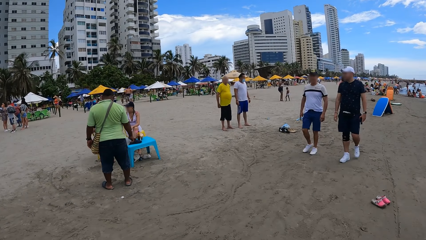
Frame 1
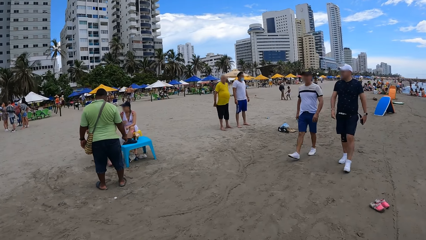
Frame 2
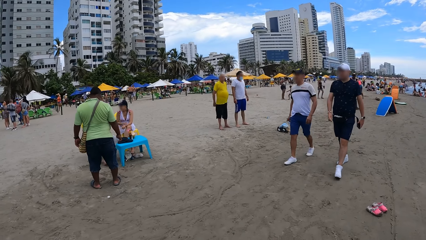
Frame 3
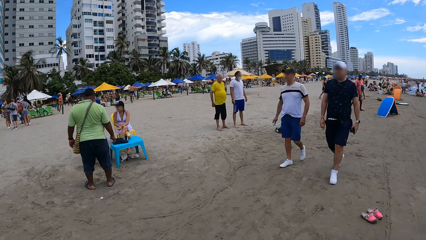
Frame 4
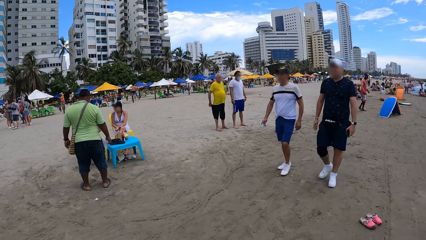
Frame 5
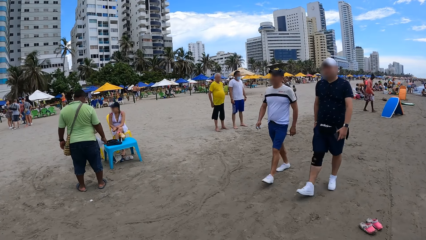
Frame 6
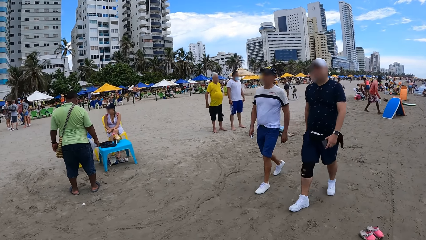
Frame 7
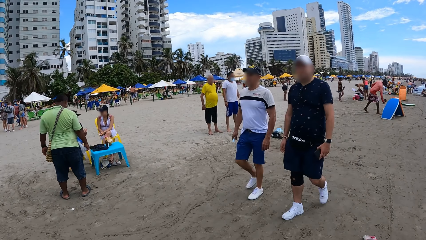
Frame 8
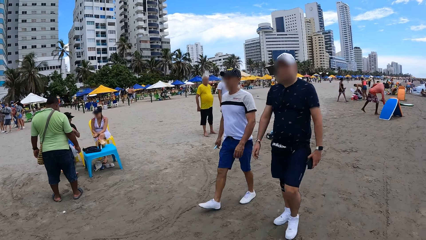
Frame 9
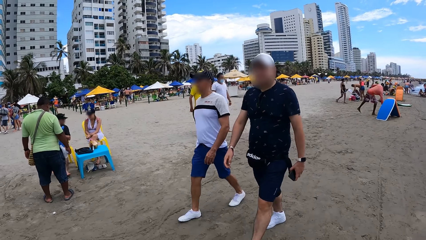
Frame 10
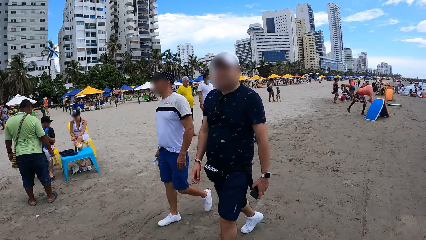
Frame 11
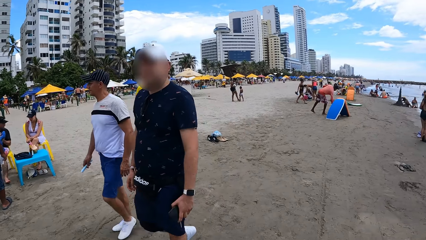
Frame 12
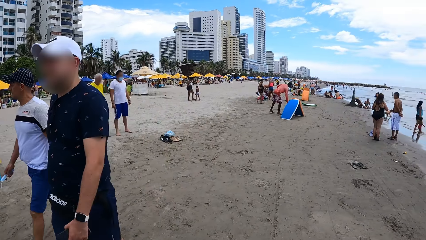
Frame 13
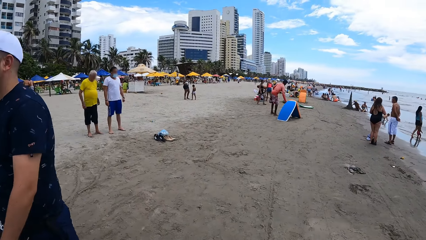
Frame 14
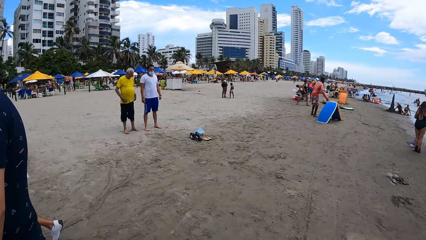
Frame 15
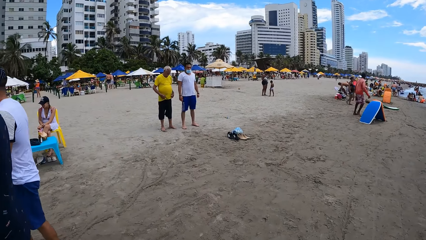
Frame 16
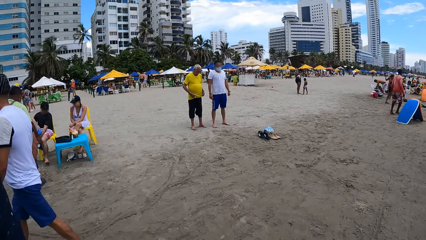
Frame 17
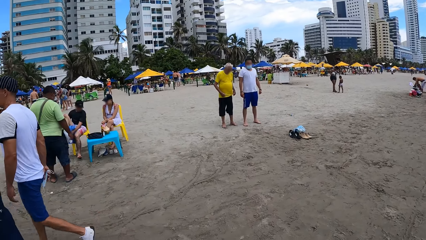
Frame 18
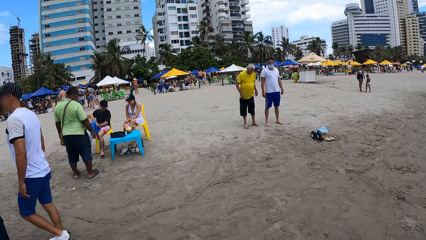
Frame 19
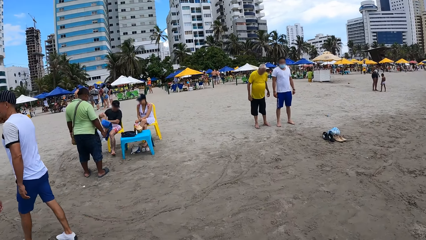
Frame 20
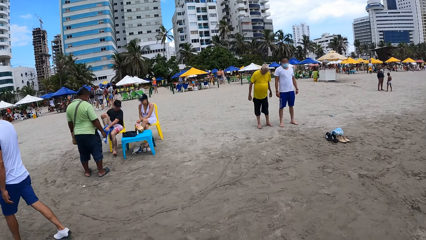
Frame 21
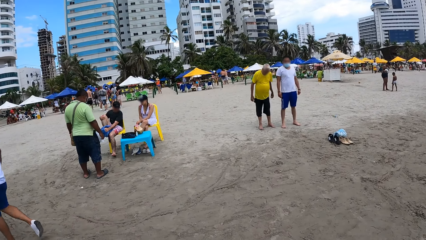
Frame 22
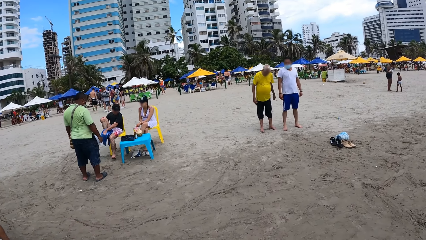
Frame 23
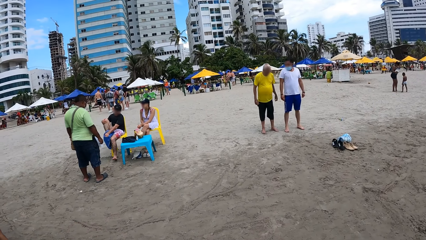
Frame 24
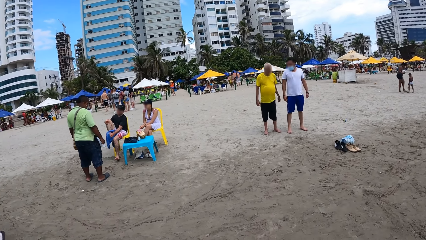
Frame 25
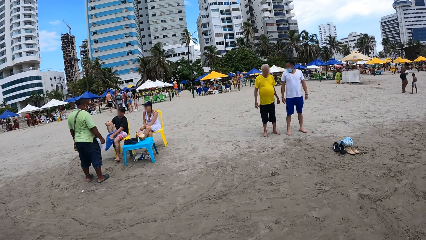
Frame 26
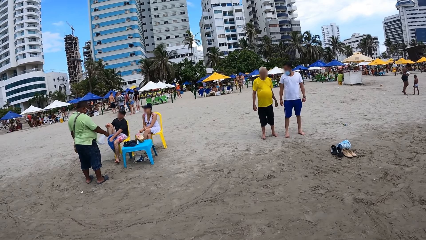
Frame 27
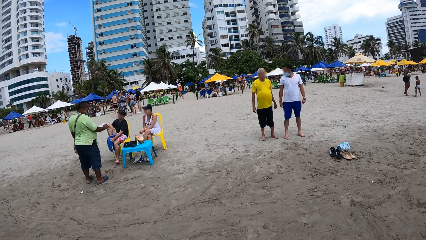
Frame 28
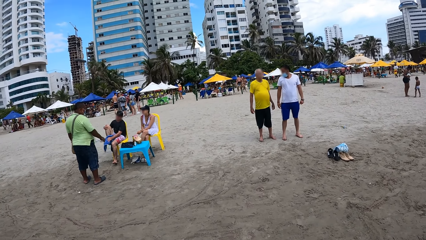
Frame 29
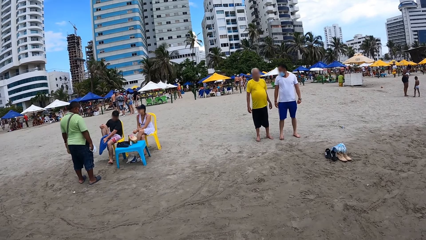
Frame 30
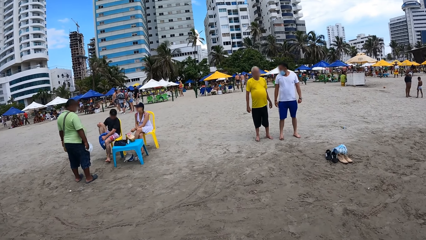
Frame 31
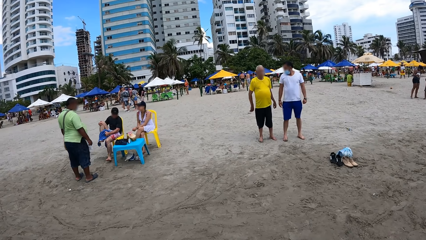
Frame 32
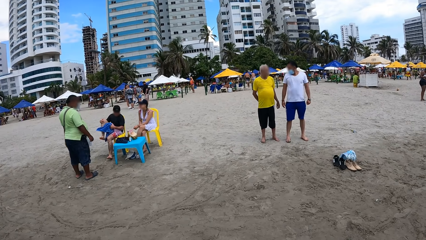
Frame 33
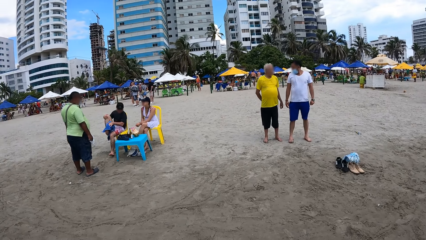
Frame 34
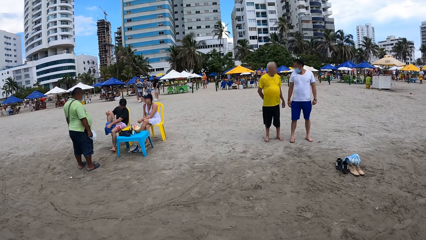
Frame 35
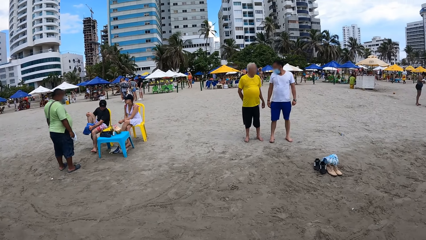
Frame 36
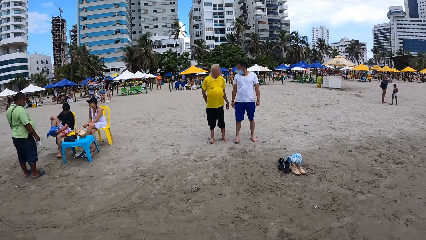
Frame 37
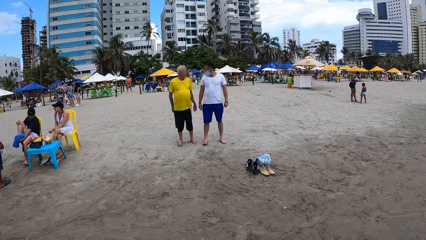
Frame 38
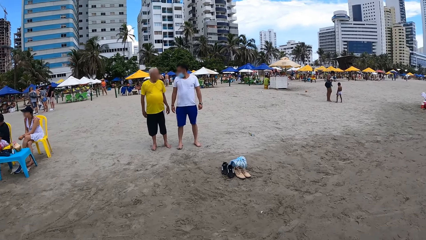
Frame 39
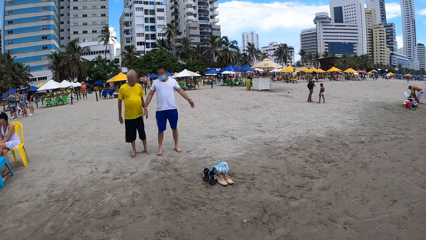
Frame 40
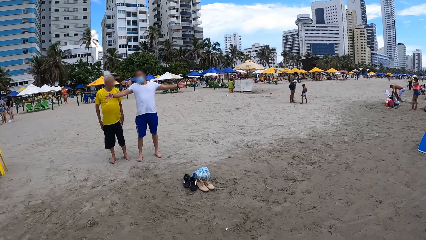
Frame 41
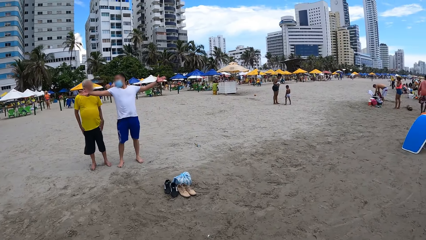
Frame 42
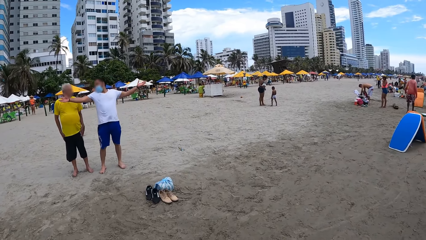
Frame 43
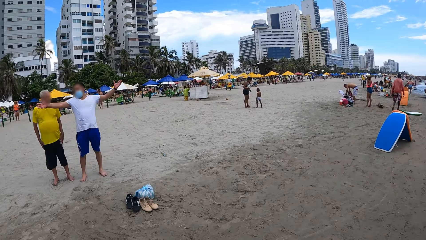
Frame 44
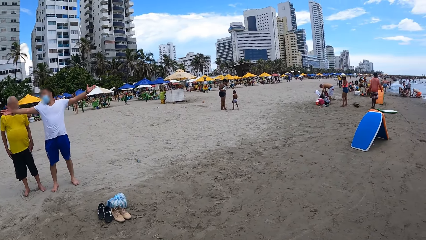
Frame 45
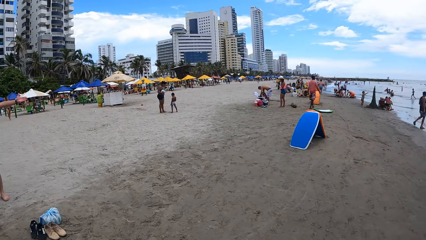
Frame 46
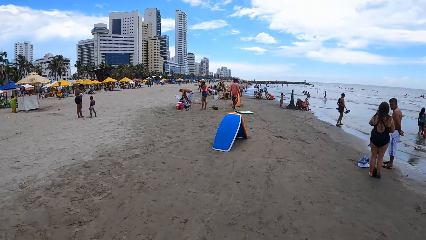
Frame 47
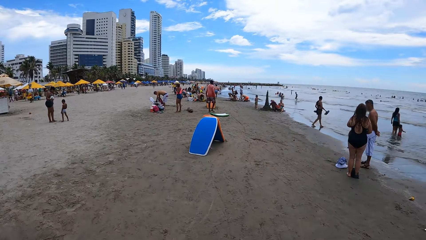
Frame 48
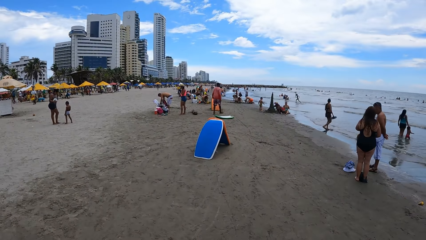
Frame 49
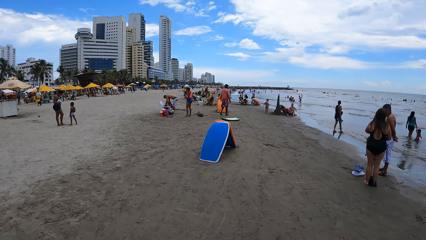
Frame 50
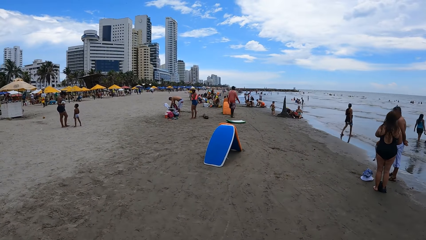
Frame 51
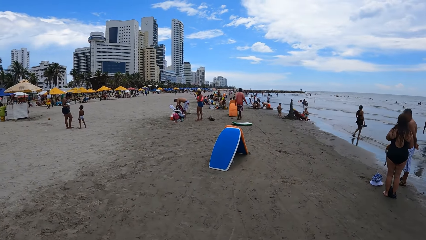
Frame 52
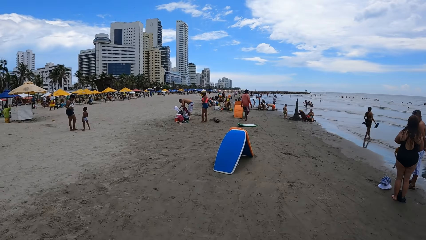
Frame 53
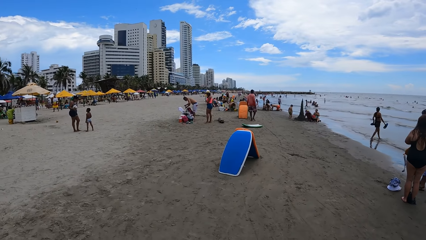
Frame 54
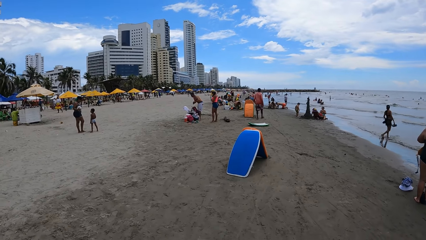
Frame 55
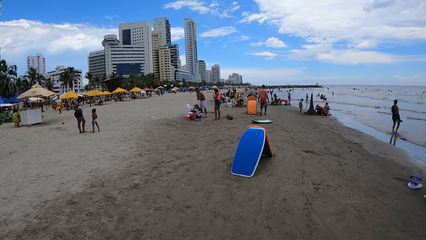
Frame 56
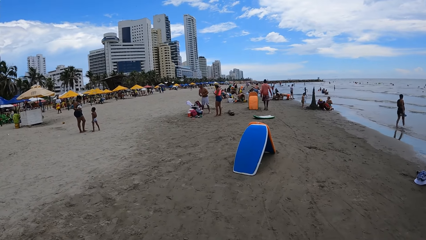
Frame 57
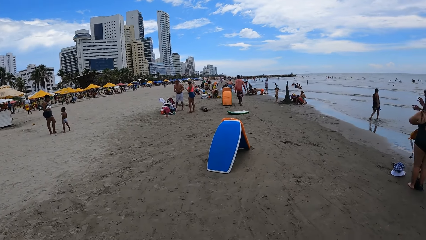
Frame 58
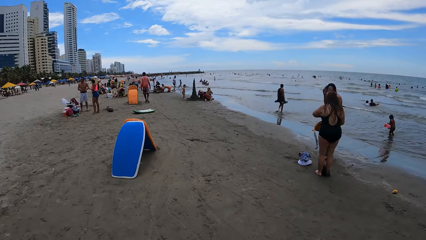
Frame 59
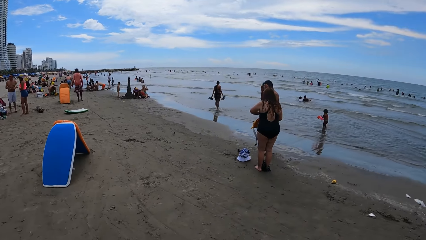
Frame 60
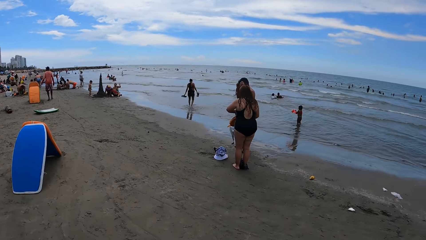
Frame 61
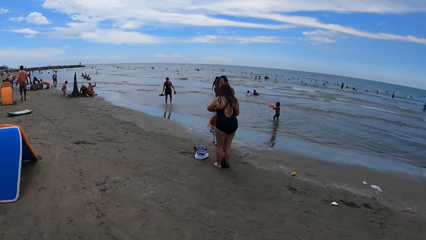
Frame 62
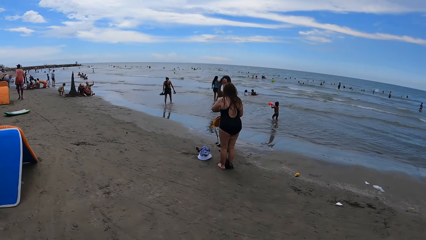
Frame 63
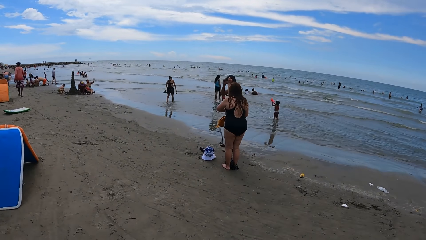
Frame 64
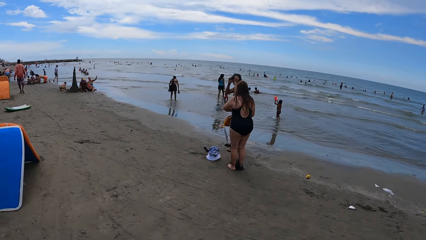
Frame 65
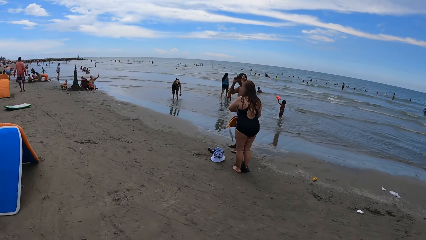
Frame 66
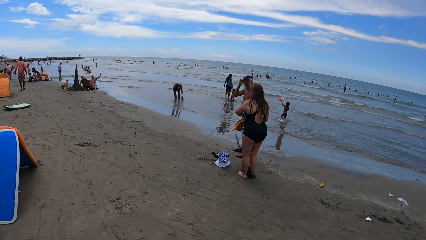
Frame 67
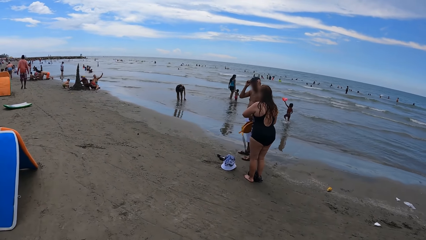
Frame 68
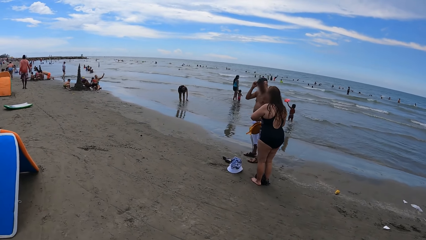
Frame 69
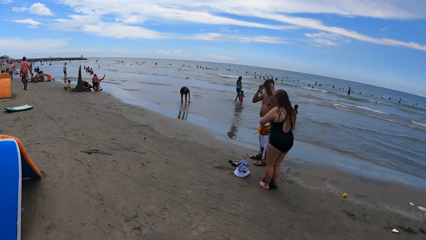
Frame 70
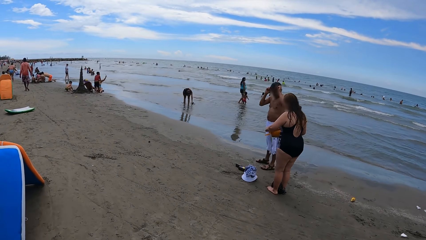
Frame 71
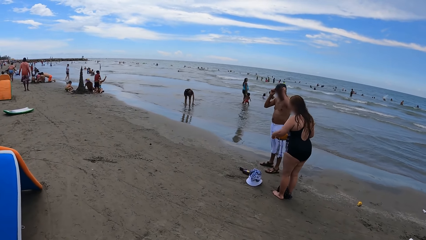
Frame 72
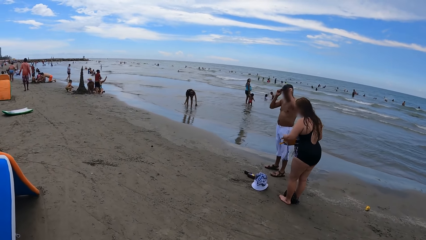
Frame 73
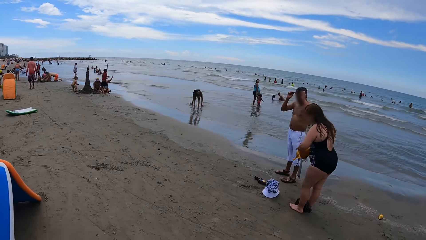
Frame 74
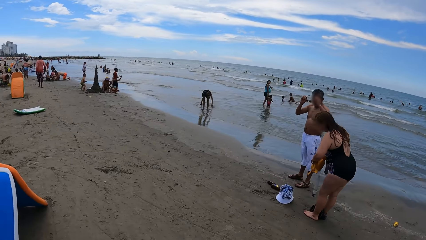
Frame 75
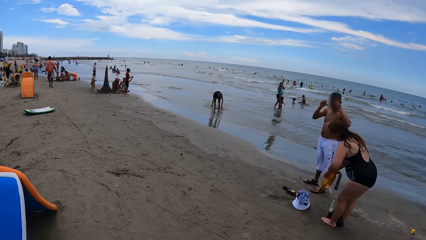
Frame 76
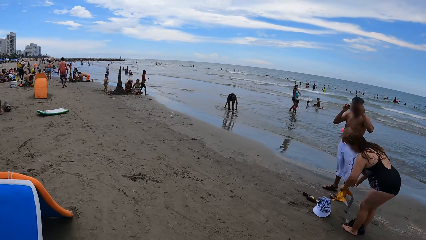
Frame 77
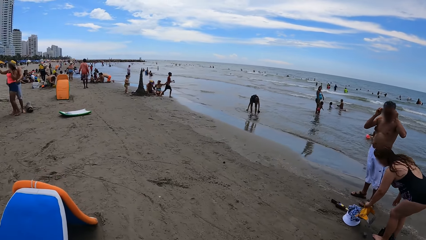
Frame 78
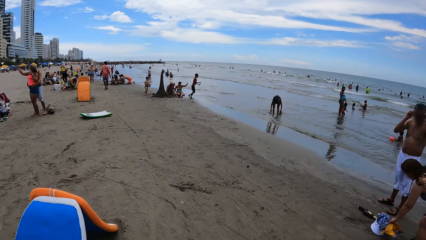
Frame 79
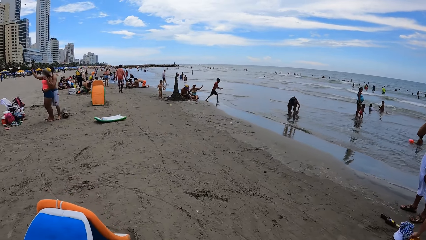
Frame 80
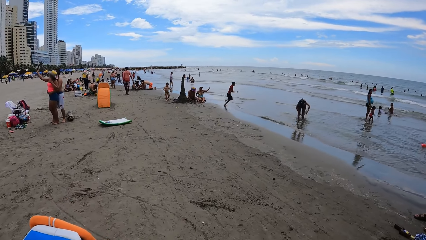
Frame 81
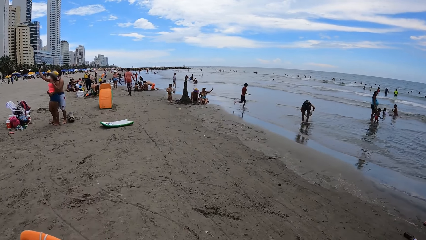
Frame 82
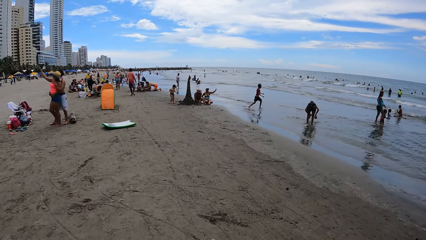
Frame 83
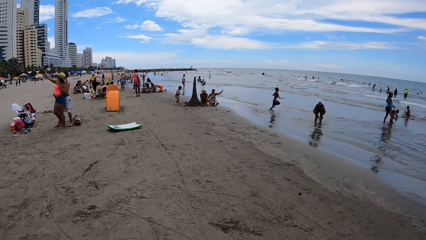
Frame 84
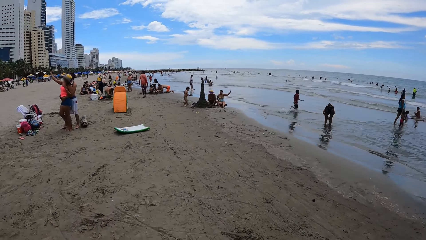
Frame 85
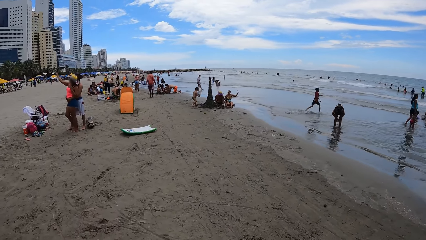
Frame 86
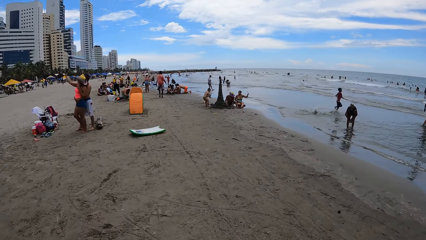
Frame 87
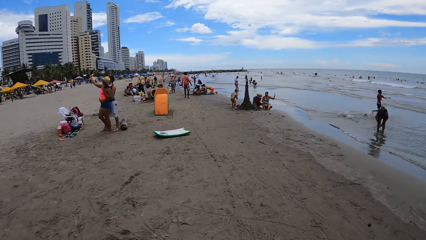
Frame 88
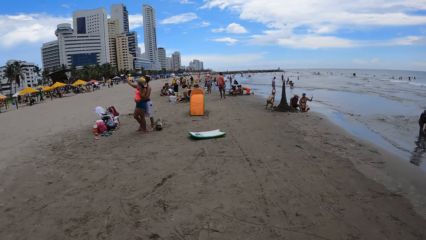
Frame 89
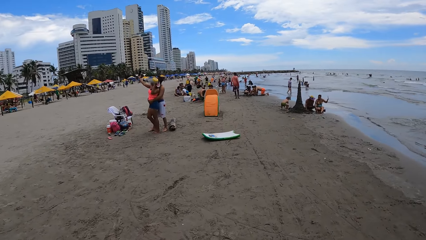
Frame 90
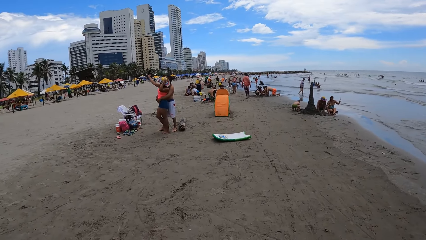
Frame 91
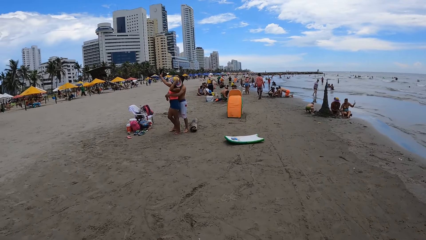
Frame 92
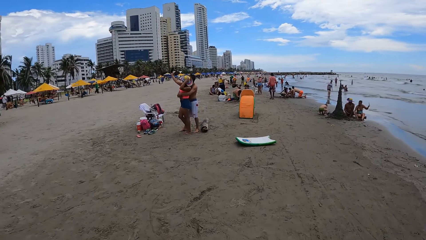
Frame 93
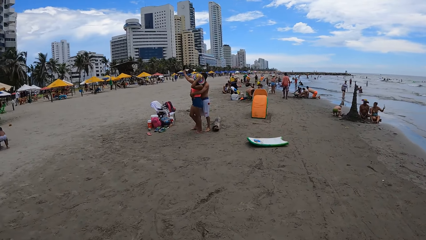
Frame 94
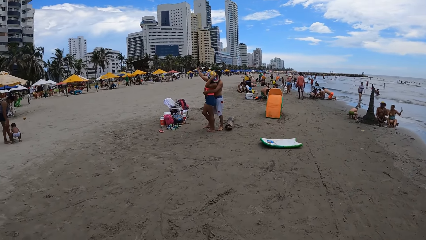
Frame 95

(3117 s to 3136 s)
The camera wearer looks around. They walk ahead.
